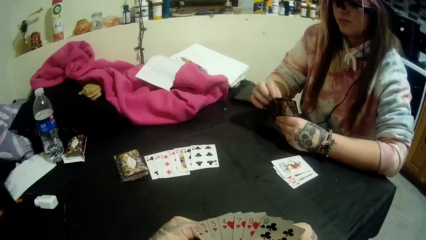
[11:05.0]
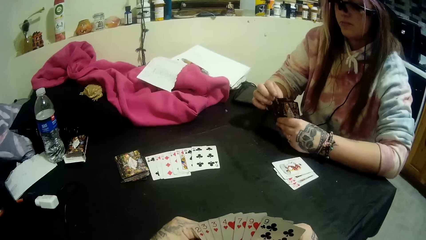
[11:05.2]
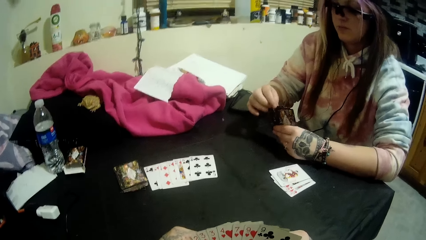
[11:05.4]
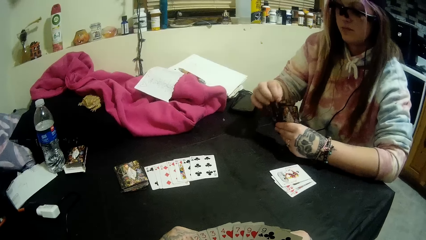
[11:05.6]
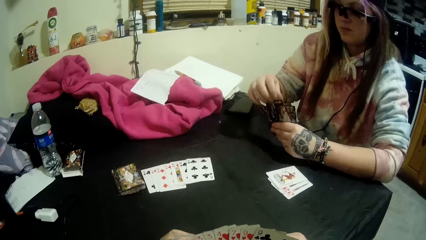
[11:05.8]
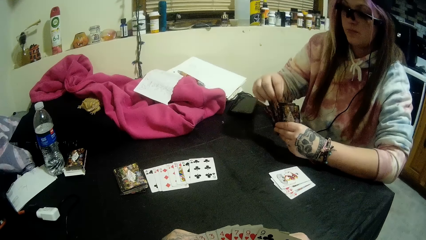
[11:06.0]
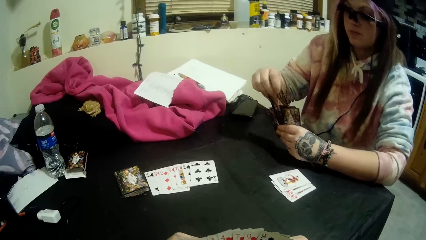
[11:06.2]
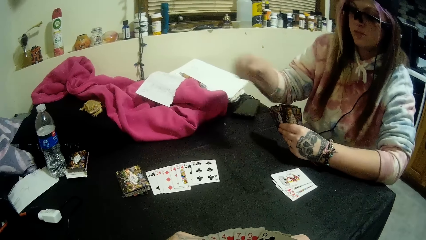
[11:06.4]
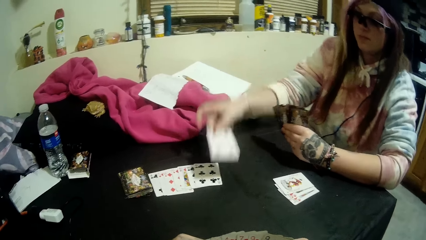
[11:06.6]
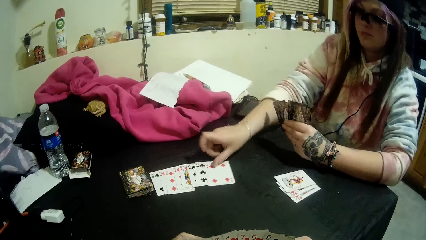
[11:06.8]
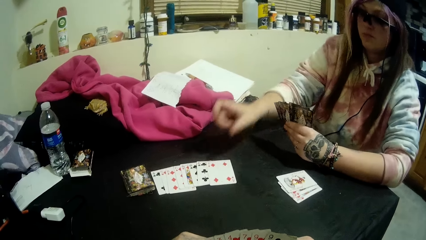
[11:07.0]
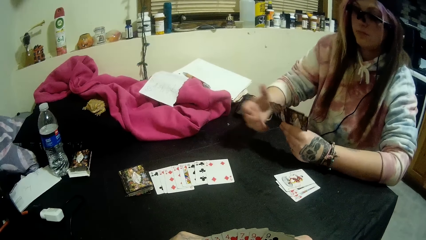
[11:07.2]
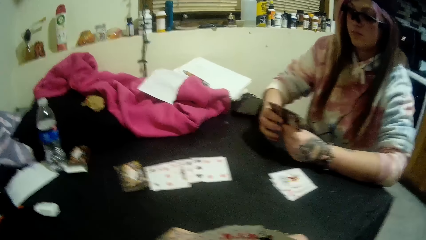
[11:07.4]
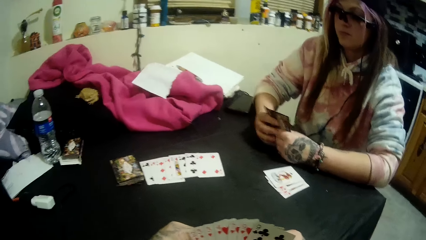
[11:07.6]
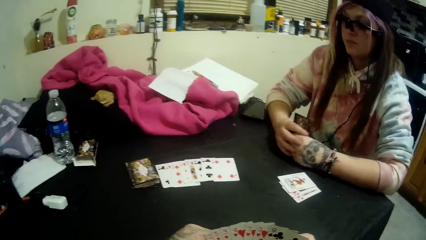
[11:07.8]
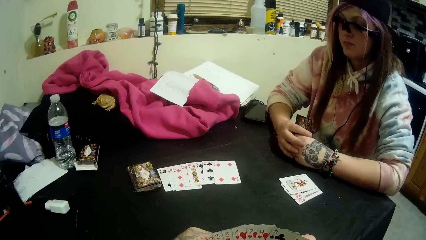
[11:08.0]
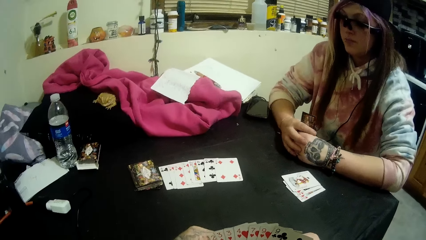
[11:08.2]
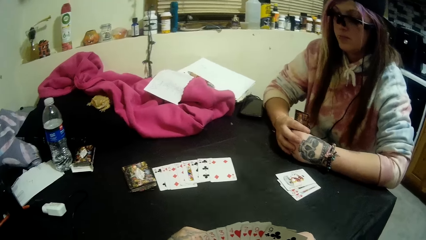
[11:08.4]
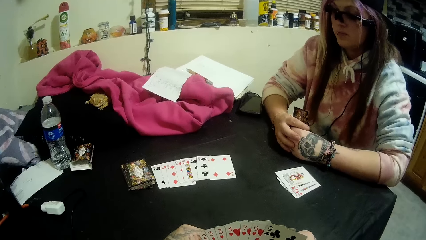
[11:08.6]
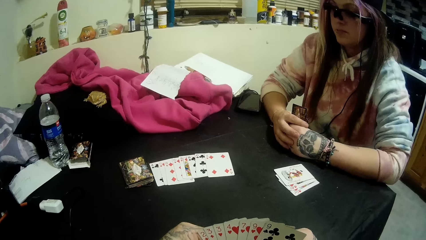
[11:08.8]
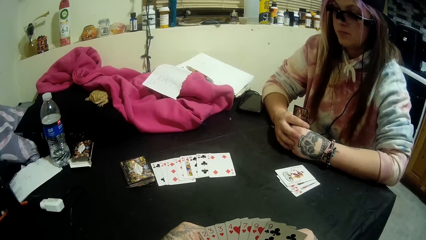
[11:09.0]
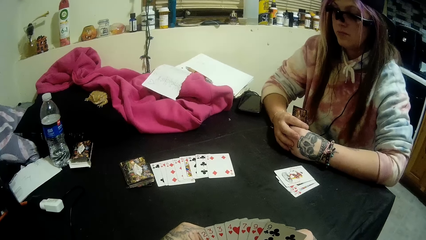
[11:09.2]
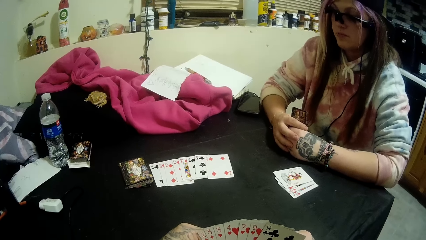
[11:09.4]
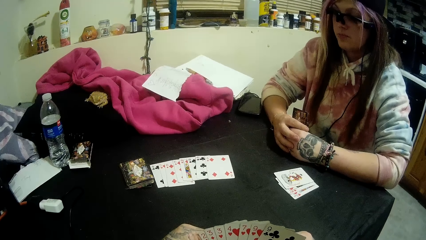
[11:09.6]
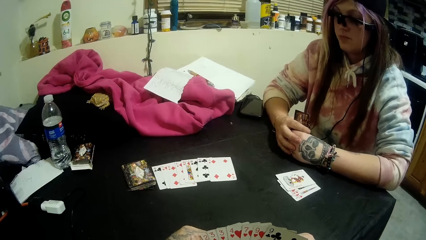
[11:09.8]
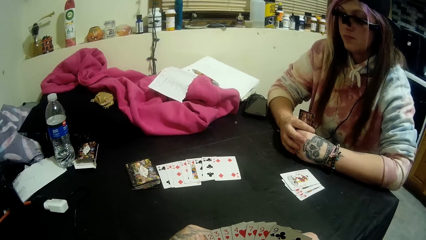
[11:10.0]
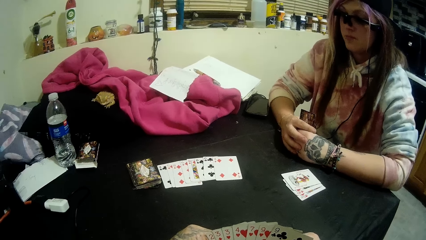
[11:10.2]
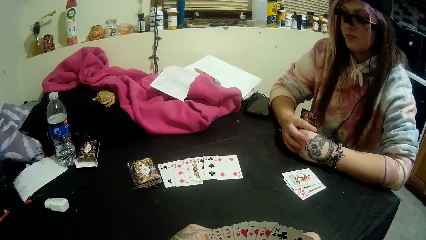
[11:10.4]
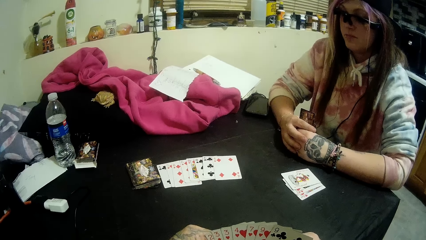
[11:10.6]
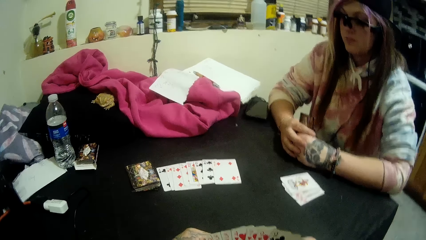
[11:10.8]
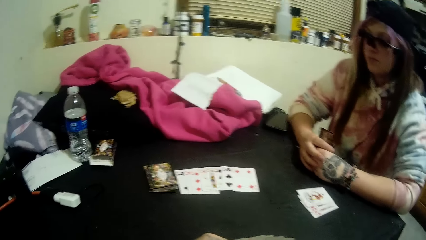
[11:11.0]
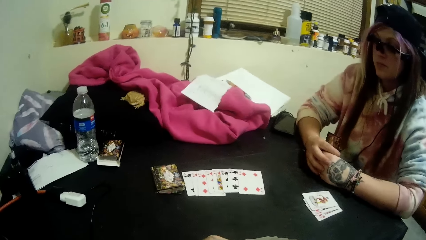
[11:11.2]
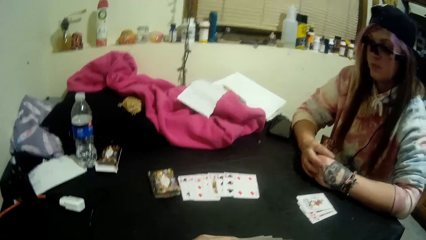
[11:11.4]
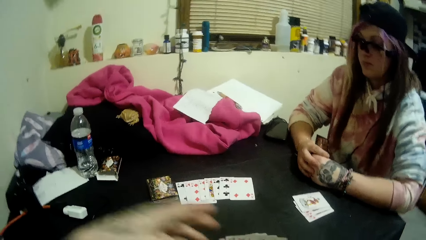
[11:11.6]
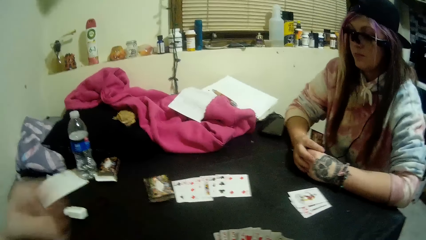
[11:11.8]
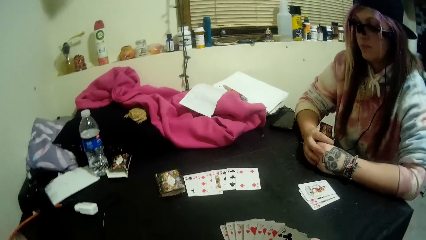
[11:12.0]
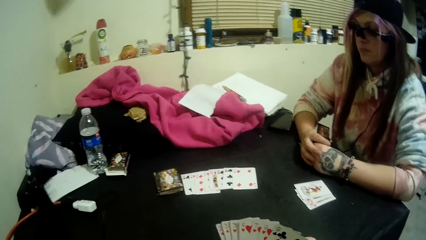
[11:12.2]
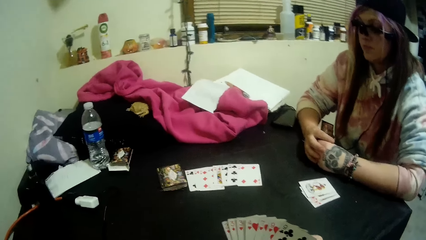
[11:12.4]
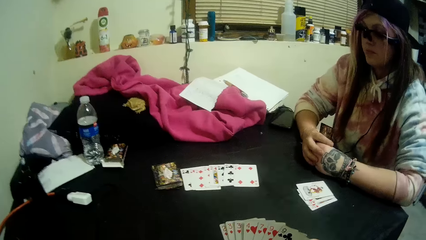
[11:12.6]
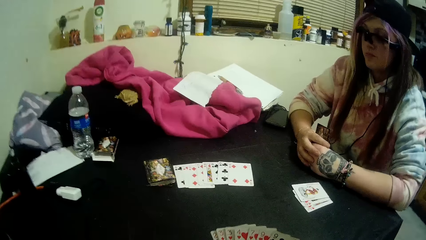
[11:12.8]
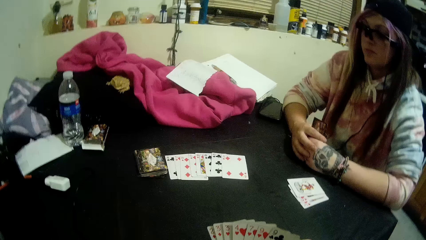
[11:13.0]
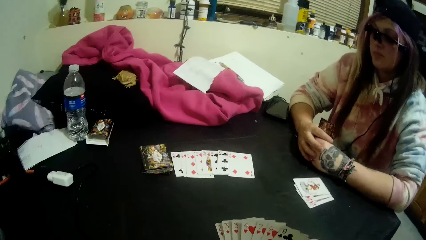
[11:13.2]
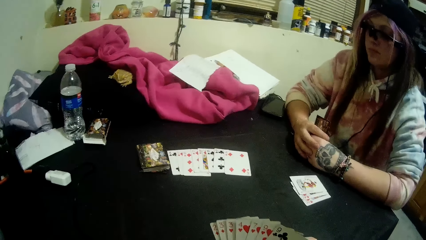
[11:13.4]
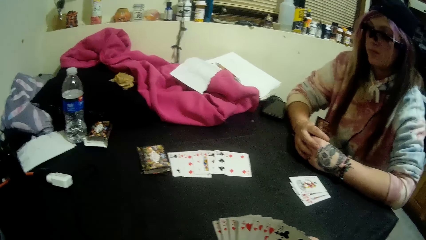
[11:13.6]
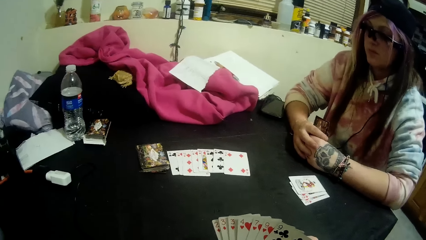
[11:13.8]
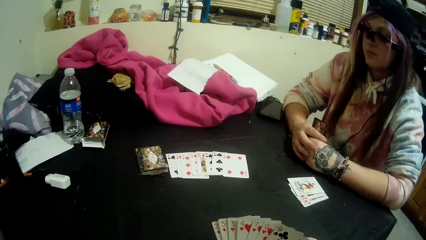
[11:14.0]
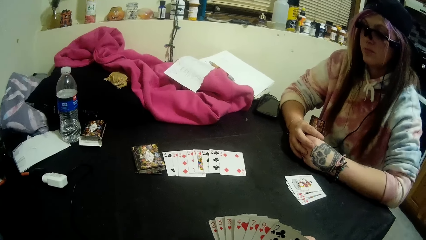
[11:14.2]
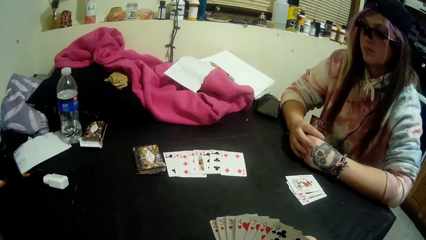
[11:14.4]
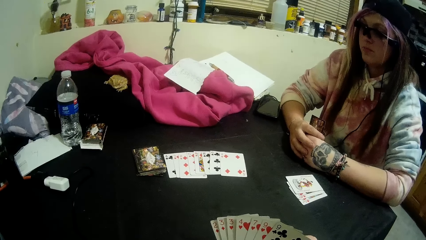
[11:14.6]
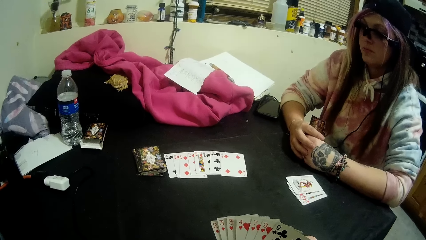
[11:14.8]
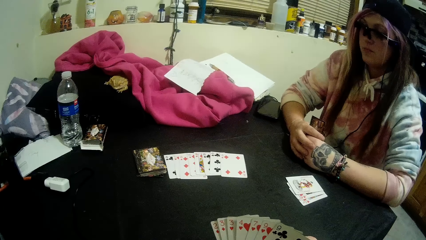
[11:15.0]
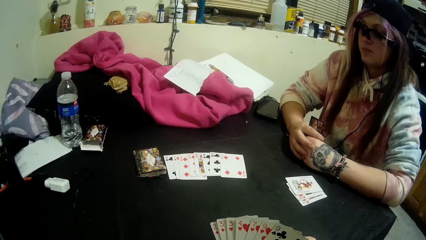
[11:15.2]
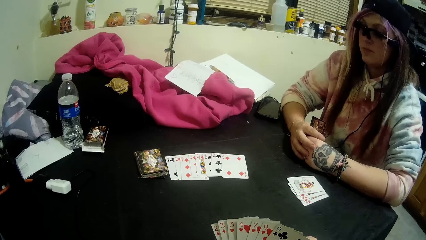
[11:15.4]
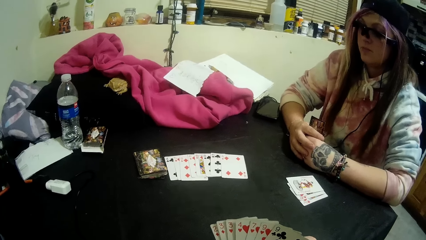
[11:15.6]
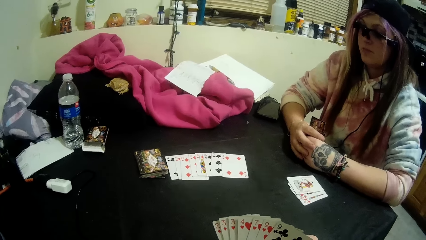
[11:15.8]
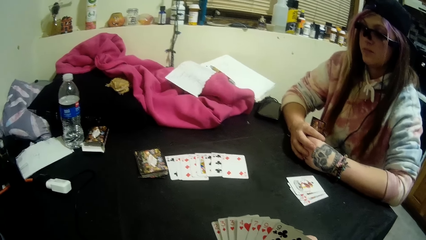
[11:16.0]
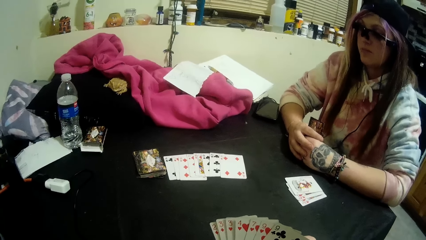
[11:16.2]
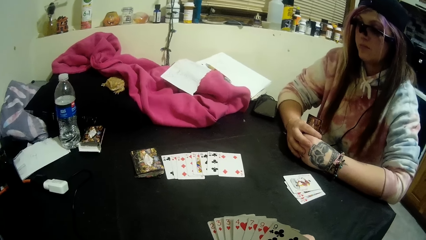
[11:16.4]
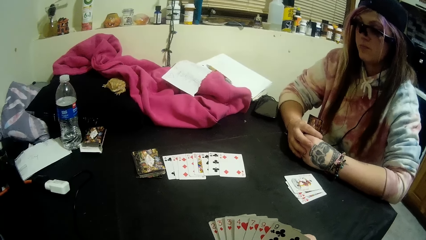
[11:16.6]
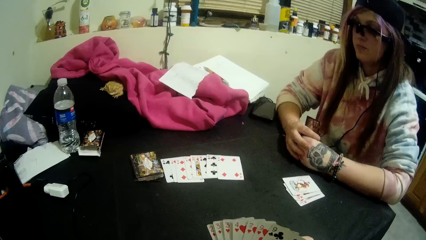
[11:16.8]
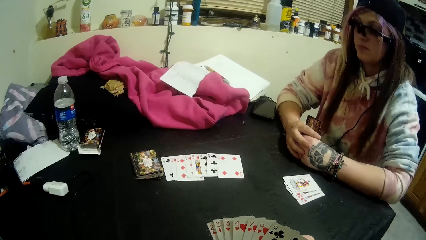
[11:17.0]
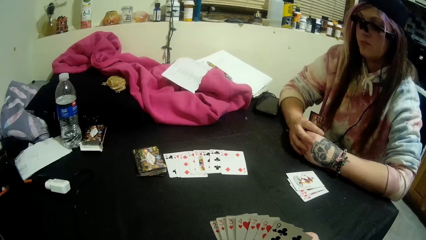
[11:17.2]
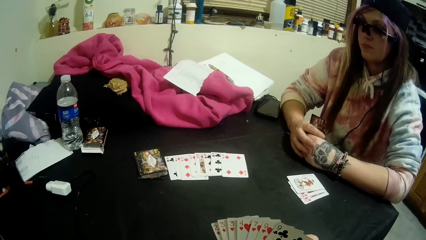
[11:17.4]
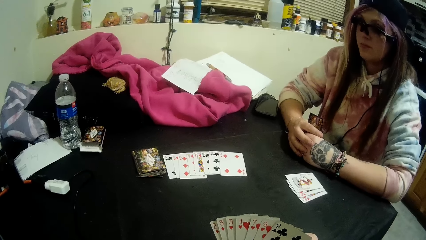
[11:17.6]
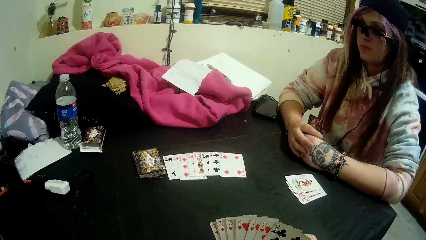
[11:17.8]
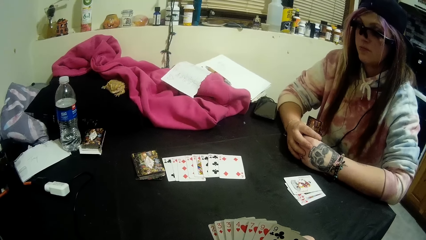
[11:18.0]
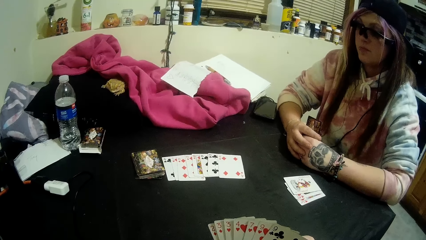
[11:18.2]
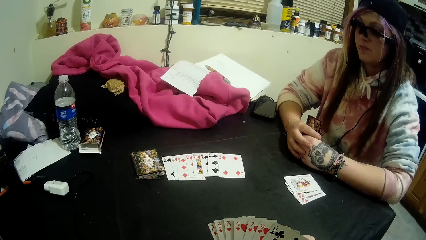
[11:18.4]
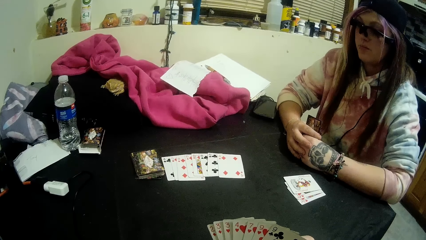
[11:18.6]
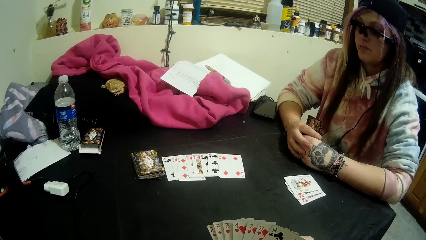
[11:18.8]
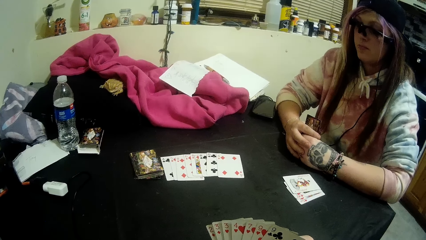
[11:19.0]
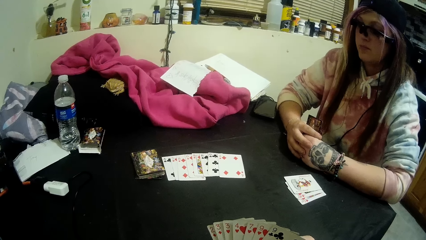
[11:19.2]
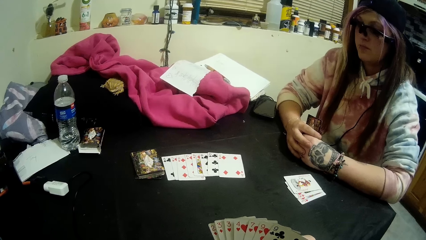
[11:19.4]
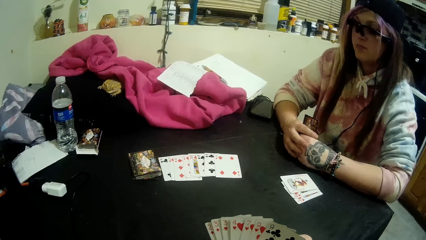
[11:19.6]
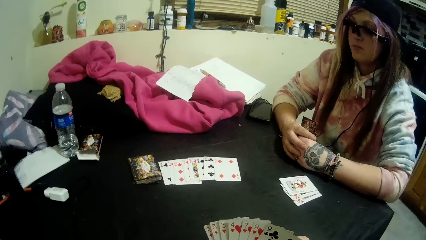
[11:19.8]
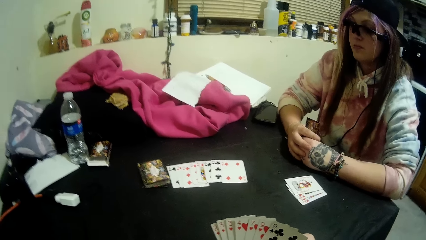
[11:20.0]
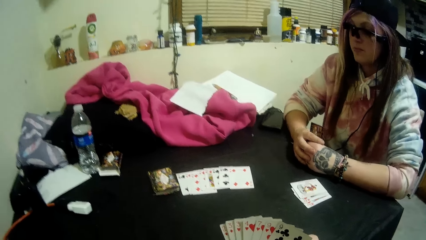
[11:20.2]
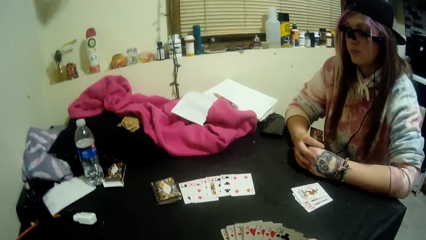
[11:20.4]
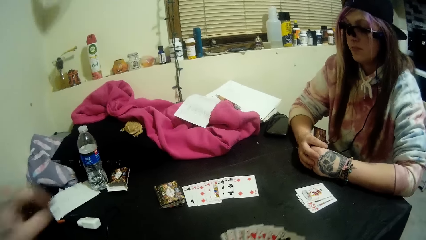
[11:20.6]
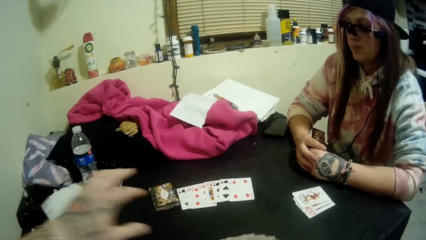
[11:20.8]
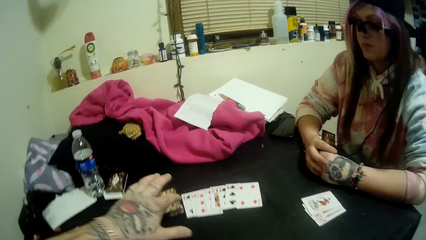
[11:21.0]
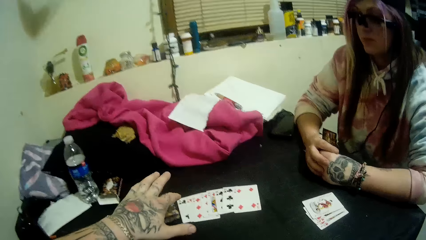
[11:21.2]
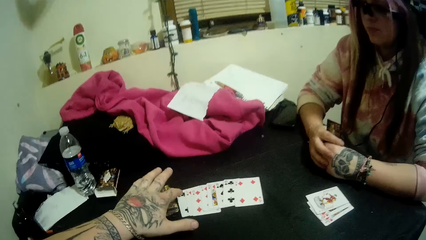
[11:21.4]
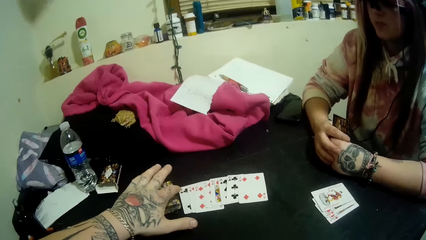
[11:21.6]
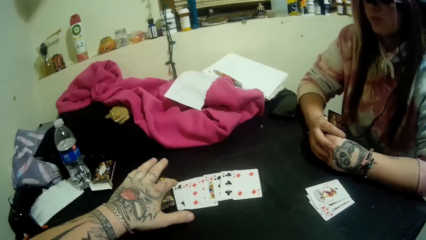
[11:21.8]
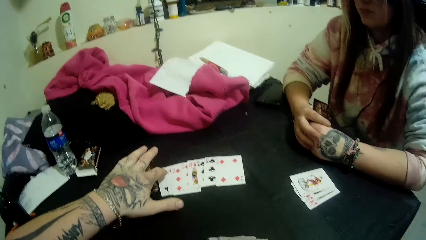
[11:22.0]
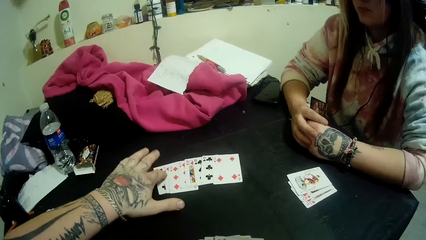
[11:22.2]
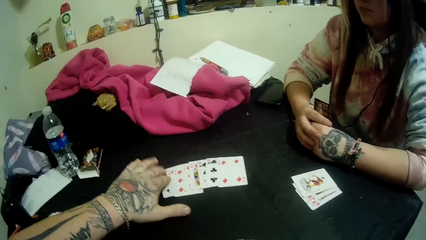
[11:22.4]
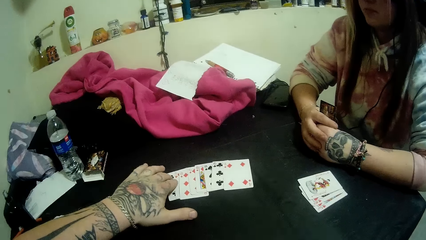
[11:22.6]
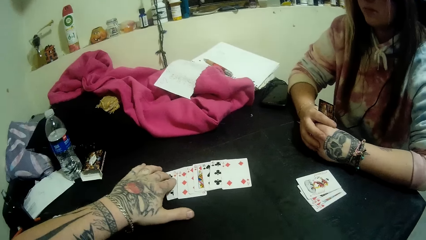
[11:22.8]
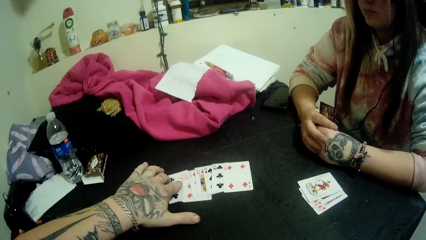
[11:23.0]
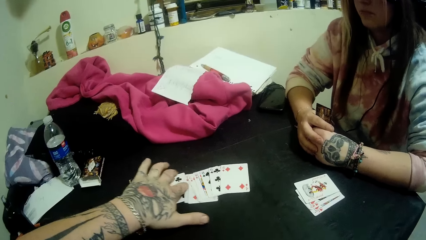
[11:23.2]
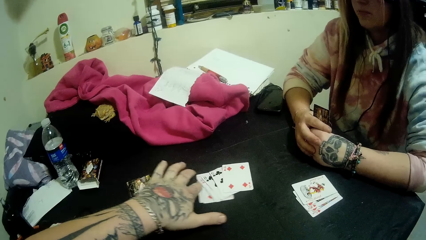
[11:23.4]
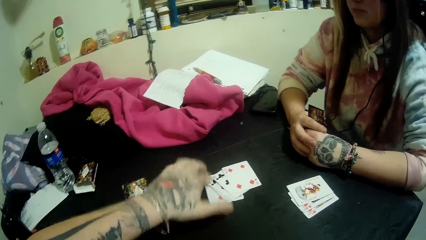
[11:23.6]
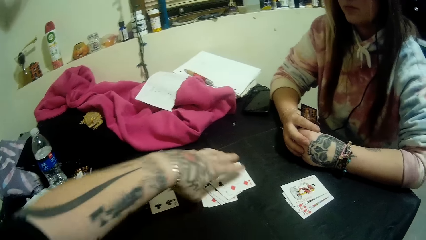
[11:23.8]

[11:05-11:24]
The woman drops a card in her hand on the cards beside the stack of cards. The camera wearer picks a card from the stack of cards with his left hand. He places his finger on the cards on the table and pushes the cards towards himself.
